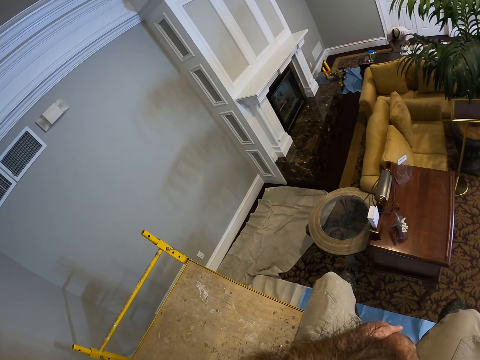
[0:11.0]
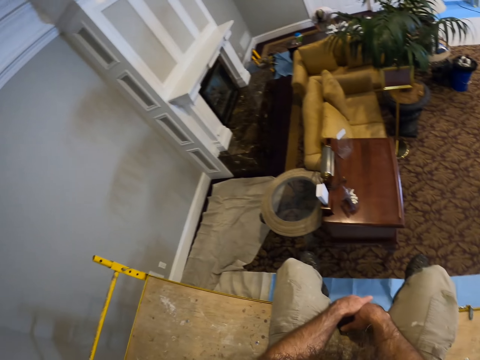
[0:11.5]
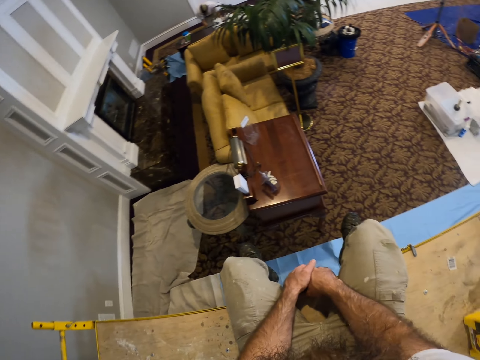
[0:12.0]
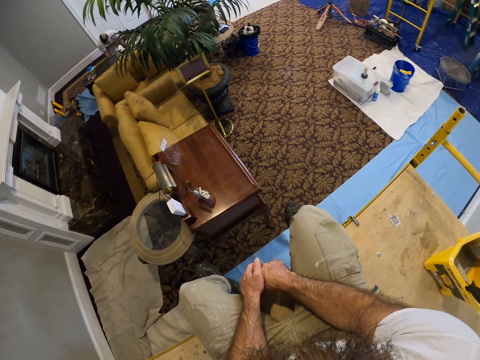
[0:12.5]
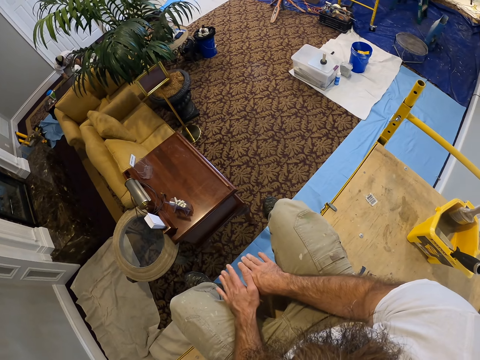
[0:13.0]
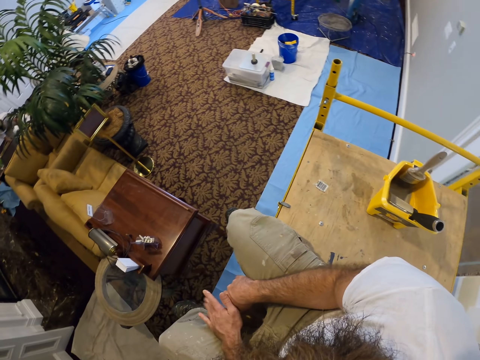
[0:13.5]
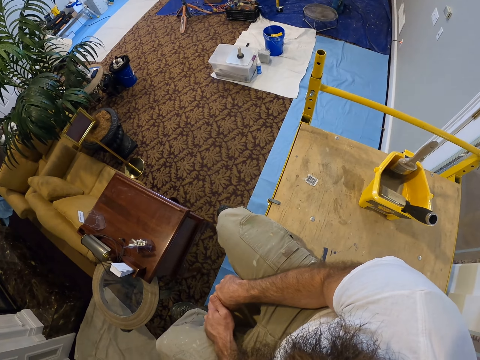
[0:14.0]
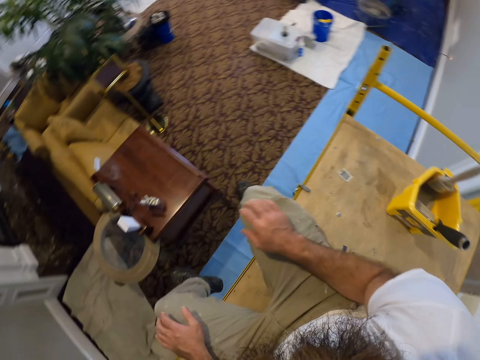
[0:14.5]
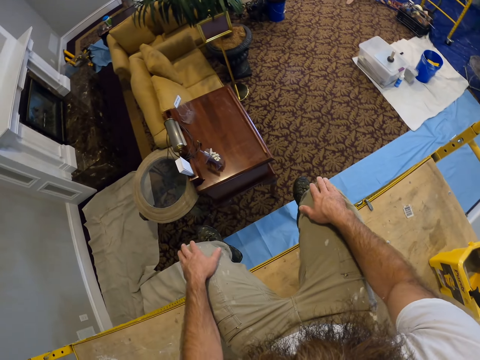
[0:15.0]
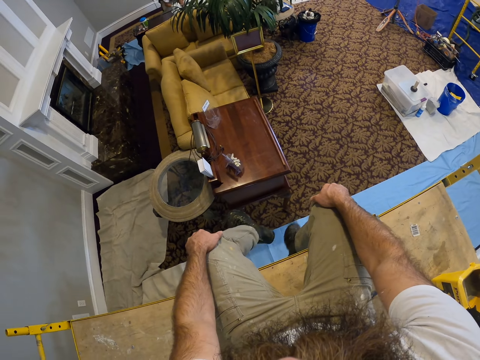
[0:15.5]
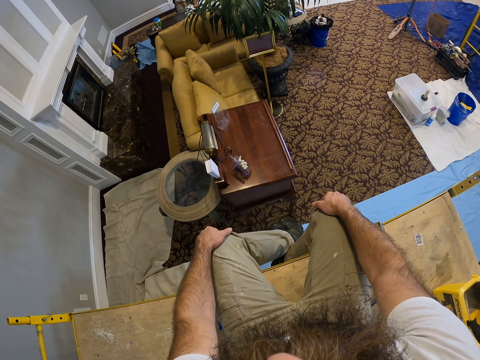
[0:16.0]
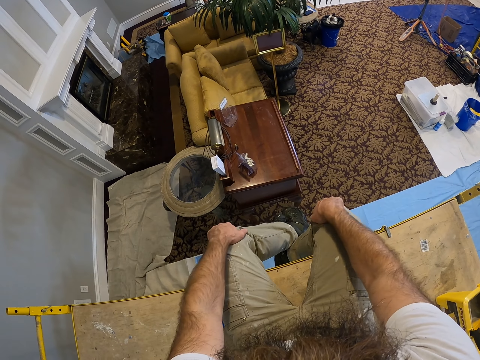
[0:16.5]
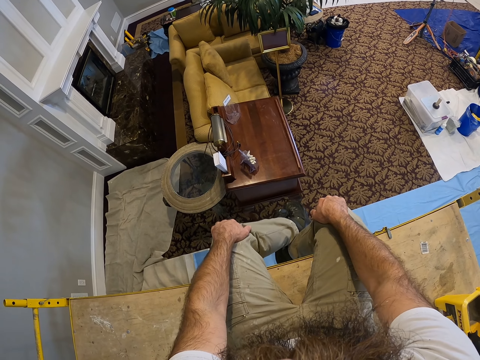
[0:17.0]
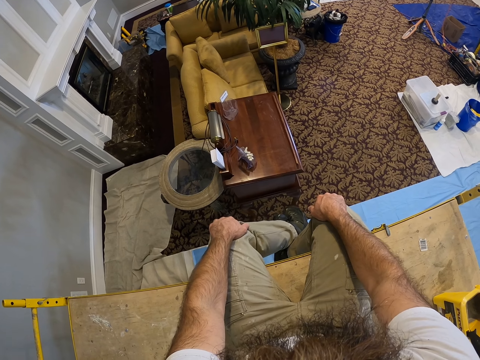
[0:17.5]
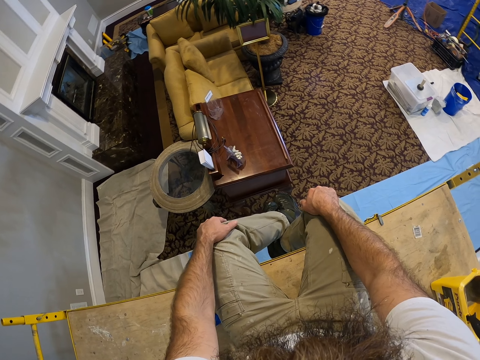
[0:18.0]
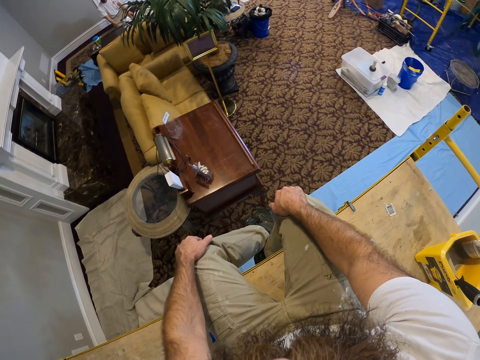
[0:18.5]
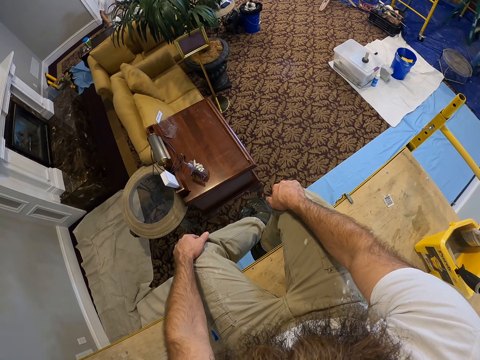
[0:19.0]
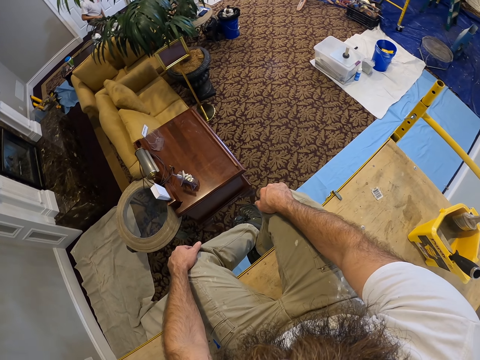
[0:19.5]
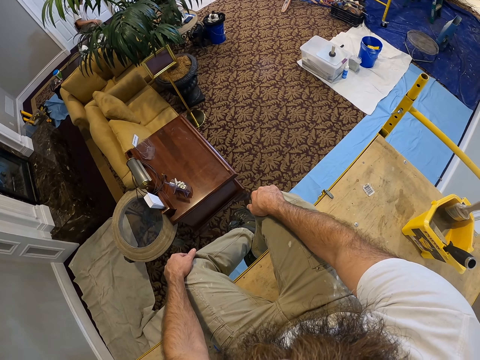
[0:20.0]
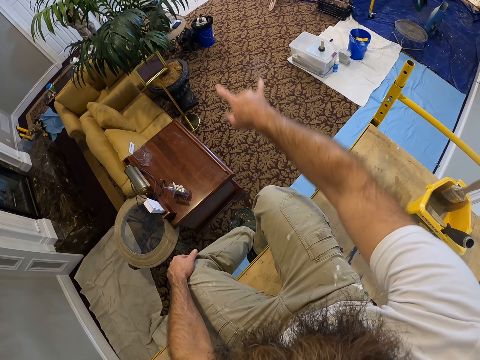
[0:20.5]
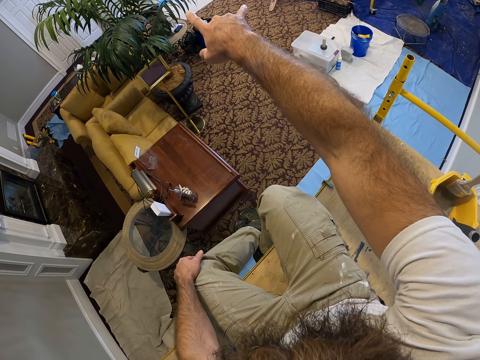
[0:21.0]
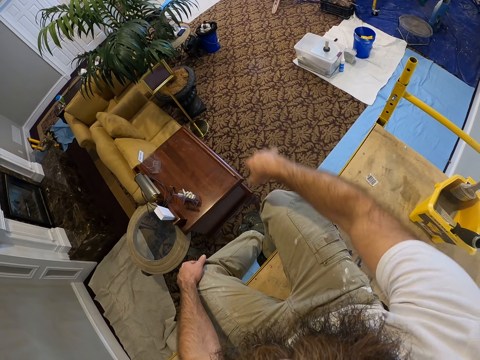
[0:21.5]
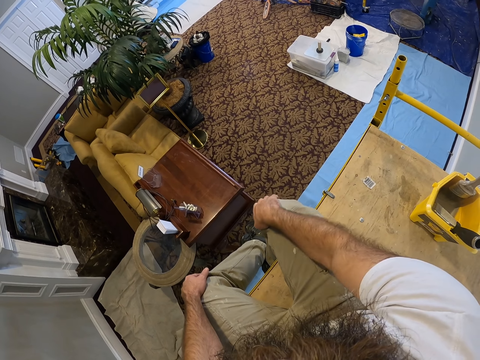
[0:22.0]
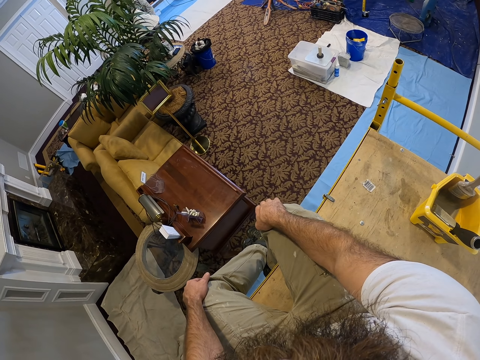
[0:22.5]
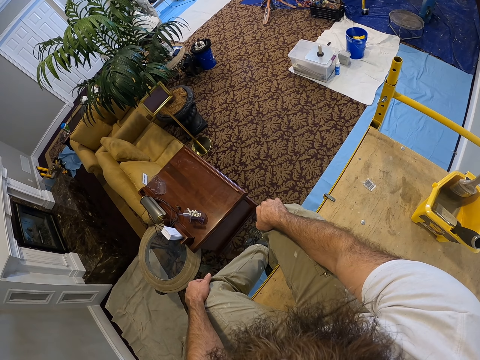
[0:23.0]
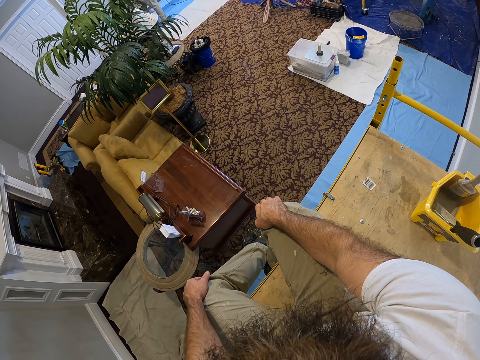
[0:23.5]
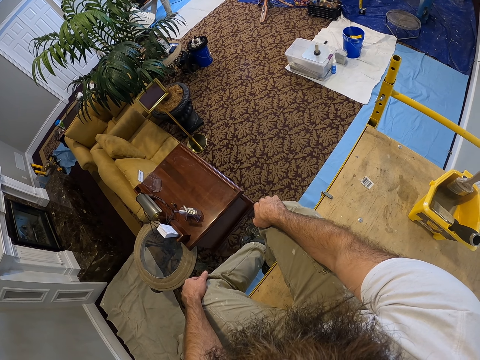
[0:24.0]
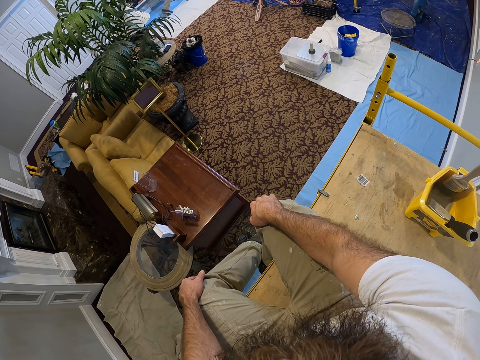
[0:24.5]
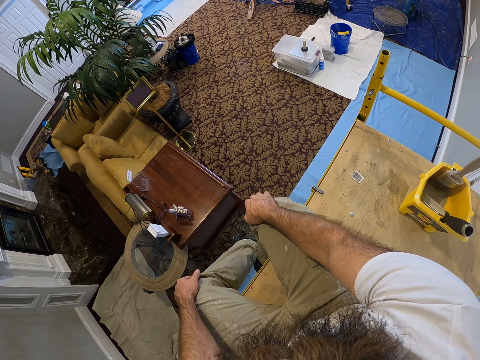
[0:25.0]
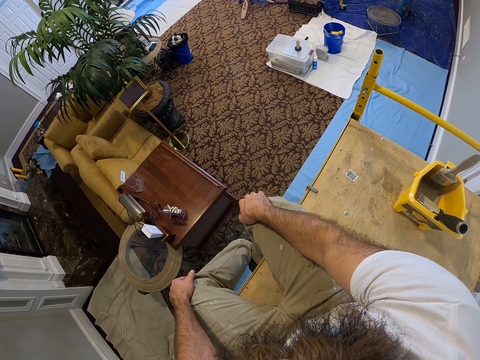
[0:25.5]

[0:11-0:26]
The camera wearer hits the ladder with his hands. He moves his legs. He points ahead. He interacts with a man in the apartment.

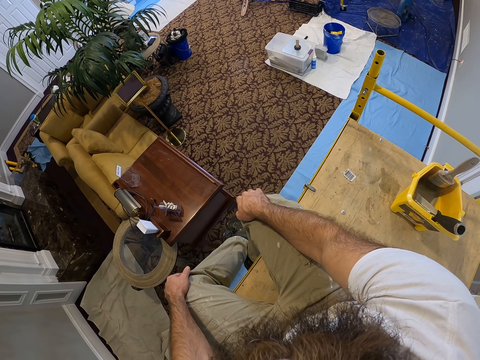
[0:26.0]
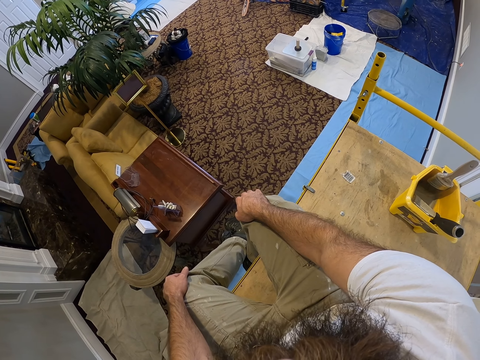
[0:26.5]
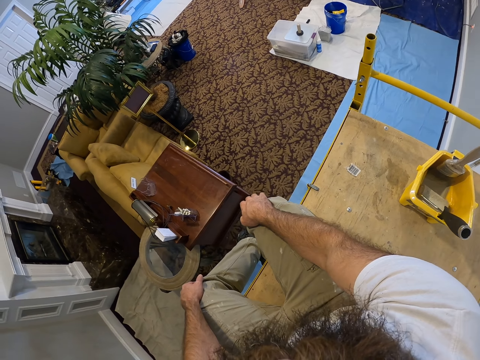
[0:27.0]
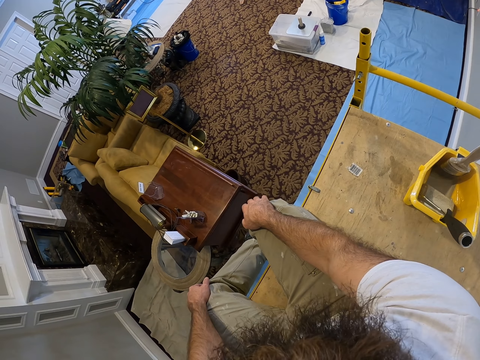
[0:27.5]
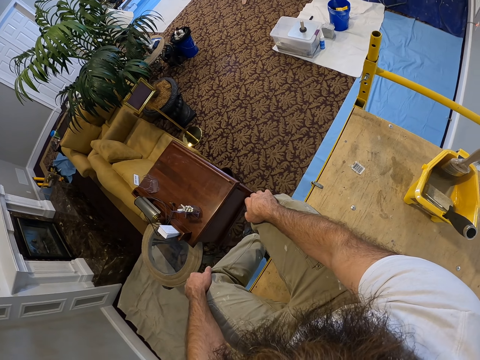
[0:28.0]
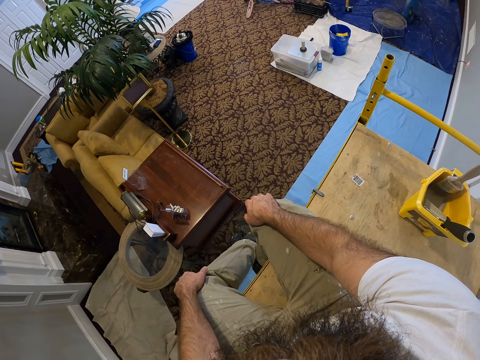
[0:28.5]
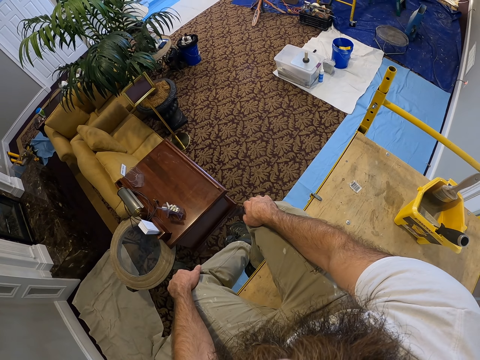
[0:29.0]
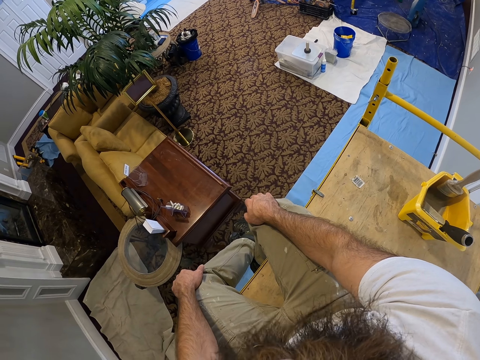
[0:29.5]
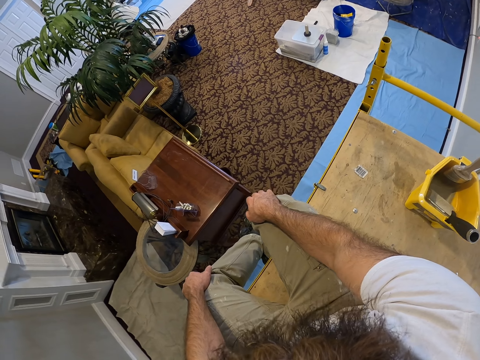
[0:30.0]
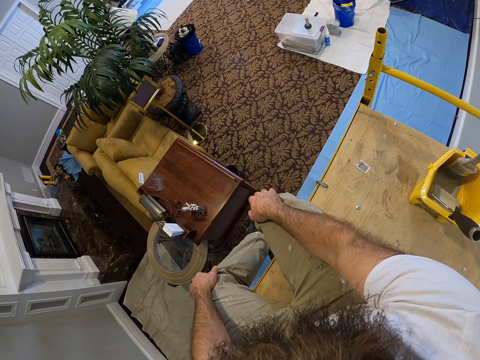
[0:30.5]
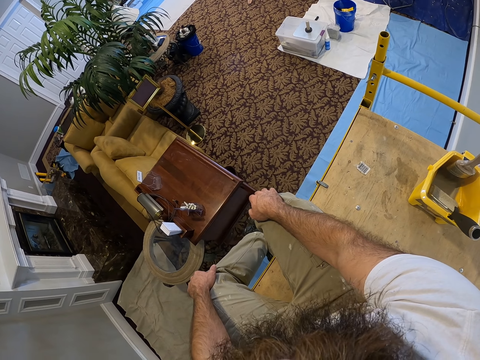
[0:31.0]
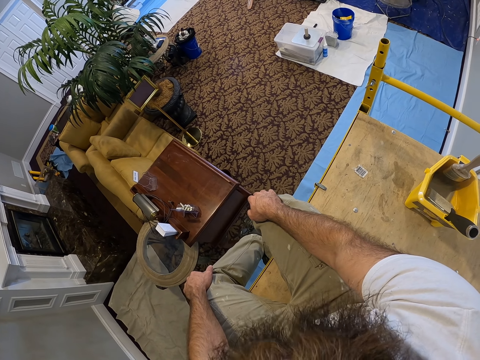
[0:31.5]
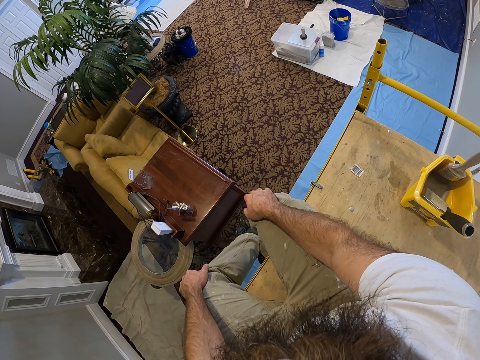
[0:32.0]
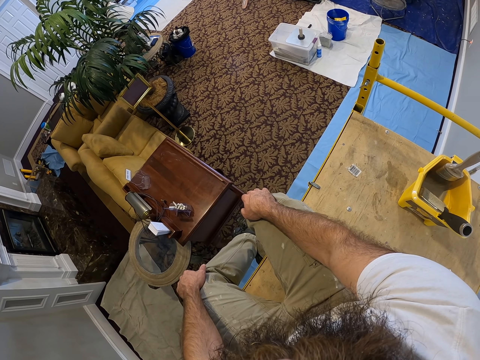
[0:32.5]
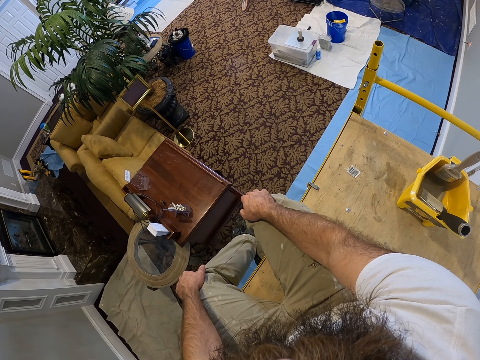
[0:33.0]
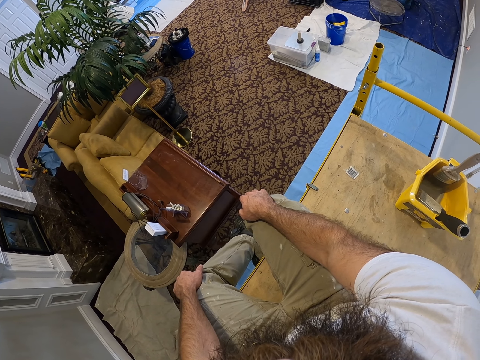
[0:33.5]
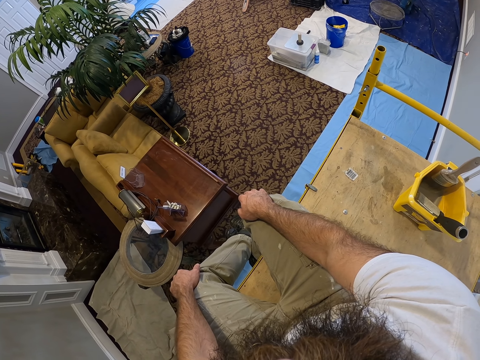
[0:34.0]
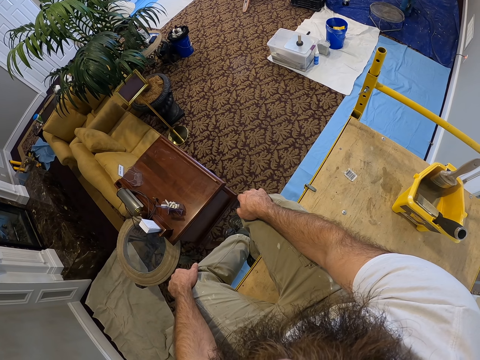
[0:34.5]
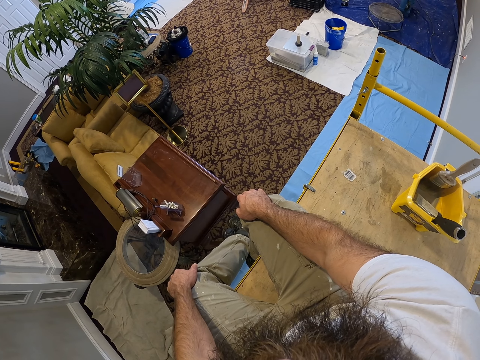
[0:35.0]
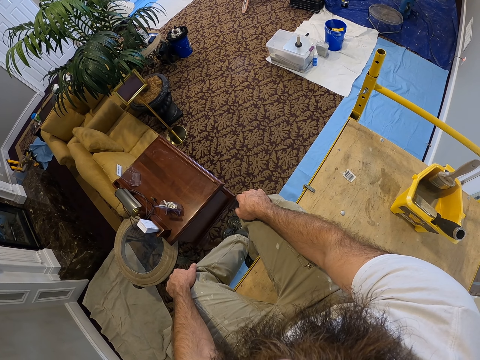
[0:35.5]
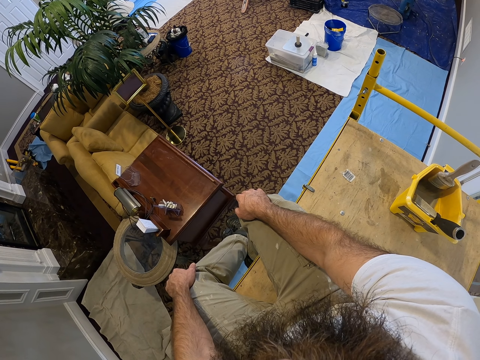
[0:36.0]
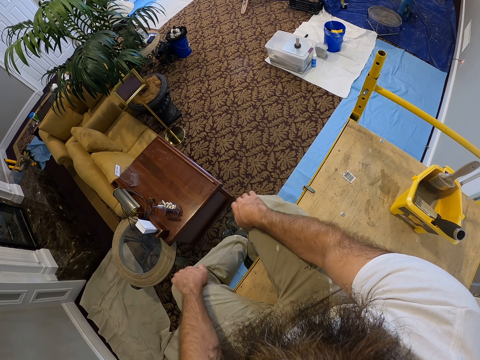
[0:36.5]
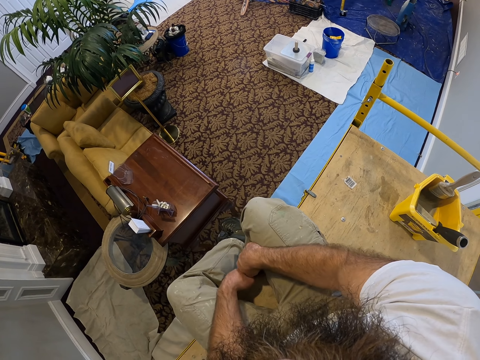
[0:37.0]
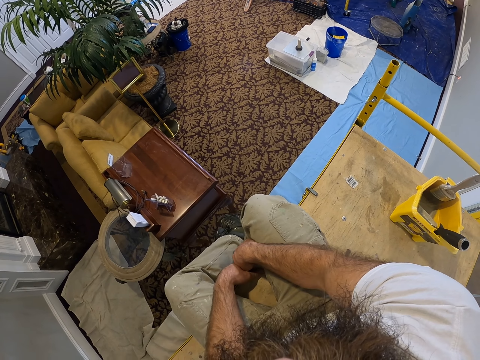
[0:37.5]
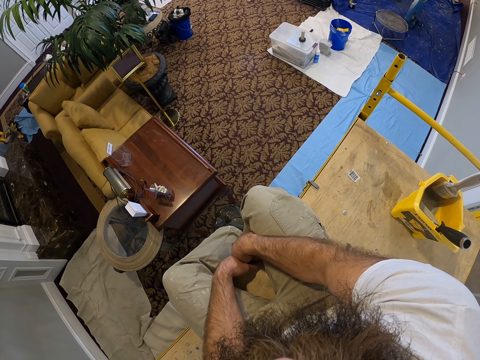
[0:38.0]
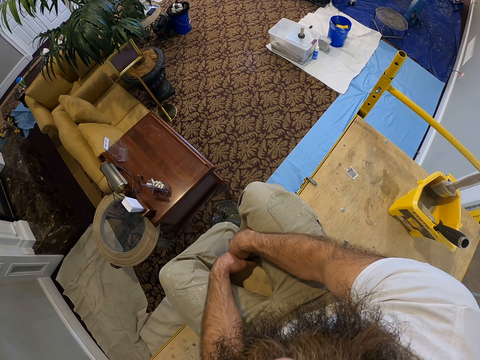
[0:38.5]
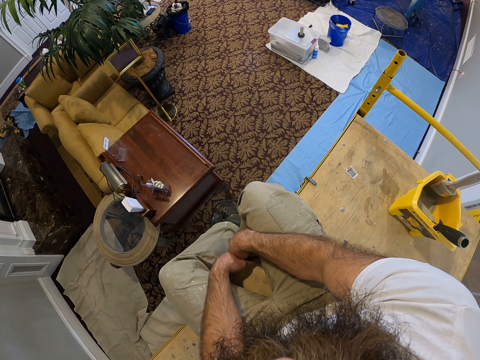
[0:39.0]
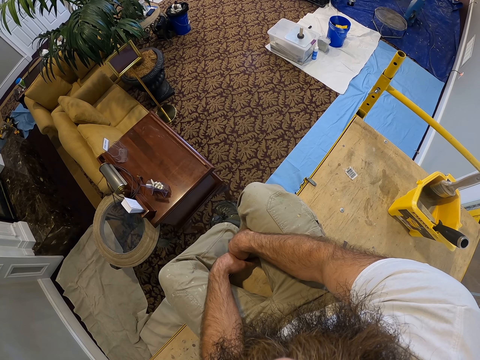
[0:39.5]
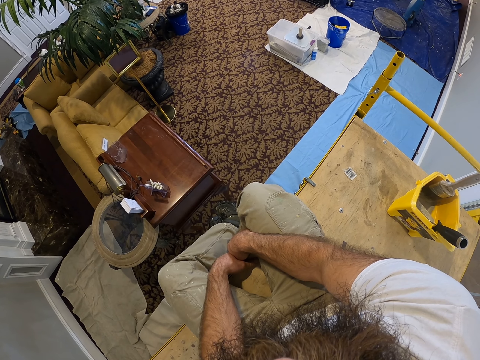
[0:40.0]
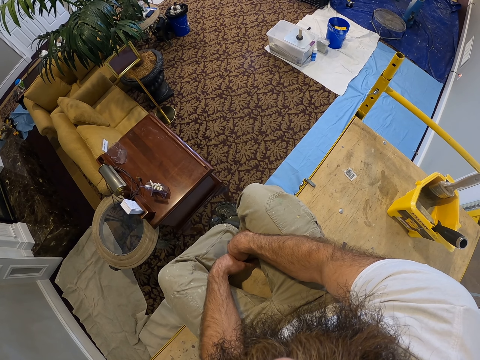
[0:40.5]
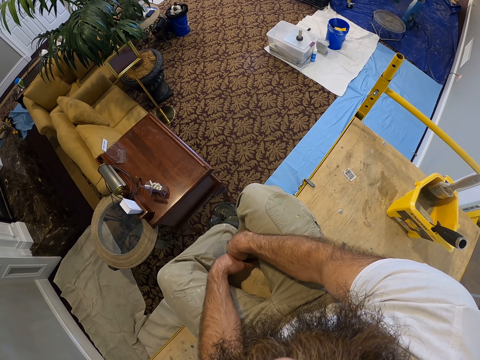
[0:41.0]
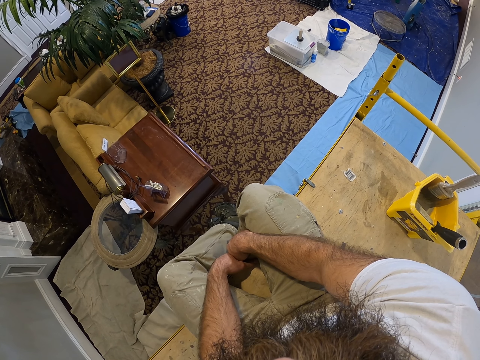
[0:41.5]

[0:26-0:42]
The camera wearer moves his hands.
